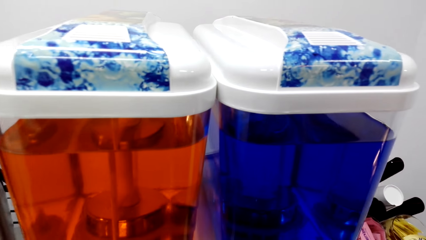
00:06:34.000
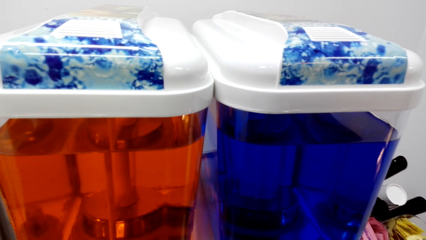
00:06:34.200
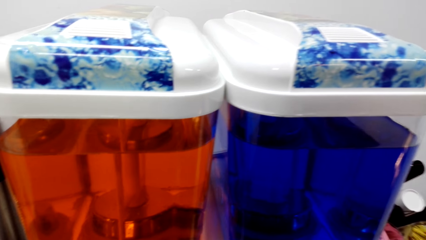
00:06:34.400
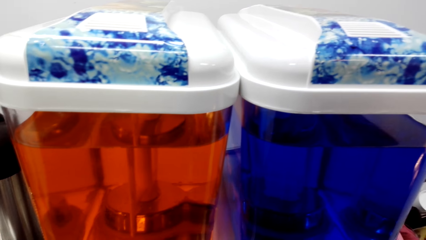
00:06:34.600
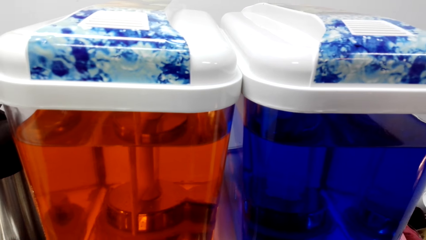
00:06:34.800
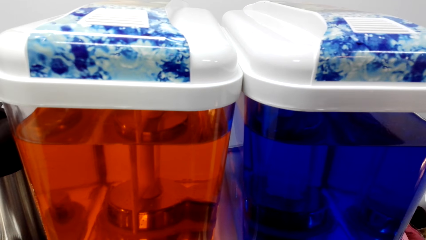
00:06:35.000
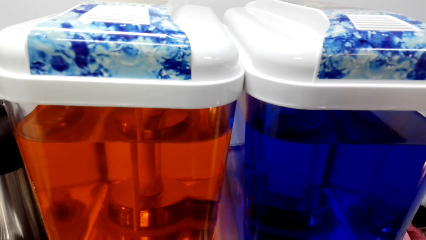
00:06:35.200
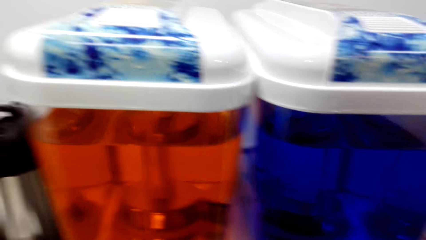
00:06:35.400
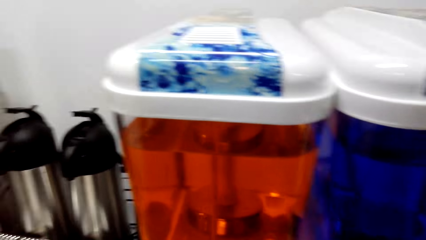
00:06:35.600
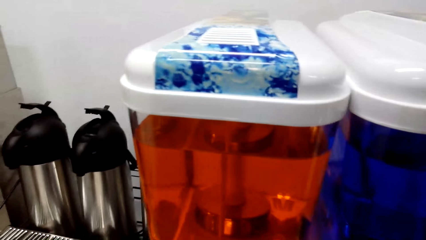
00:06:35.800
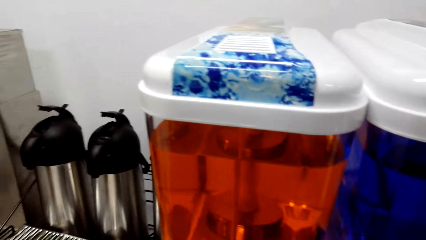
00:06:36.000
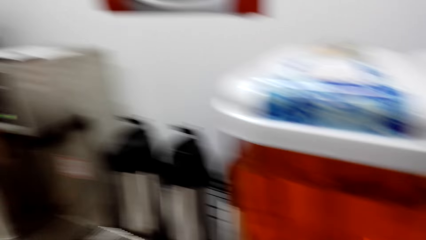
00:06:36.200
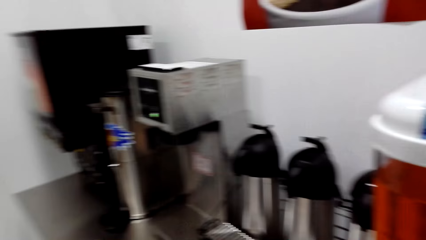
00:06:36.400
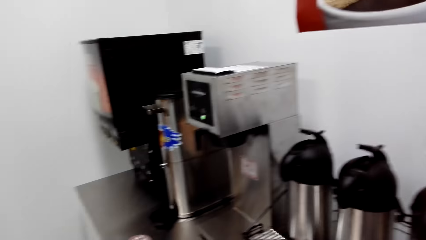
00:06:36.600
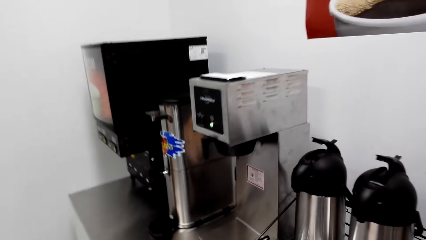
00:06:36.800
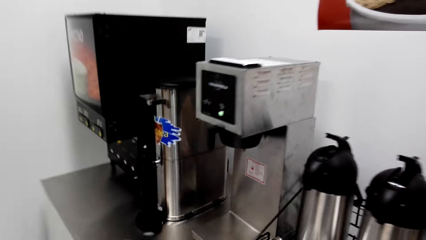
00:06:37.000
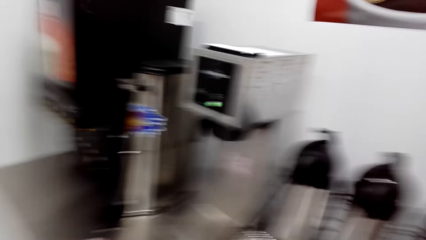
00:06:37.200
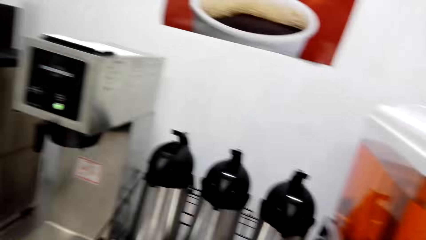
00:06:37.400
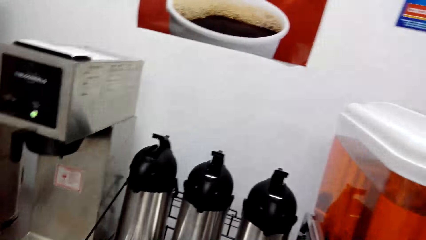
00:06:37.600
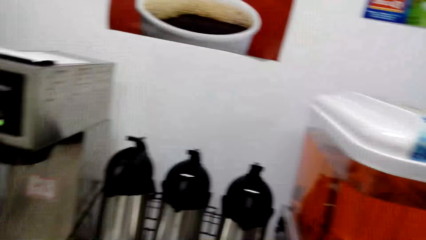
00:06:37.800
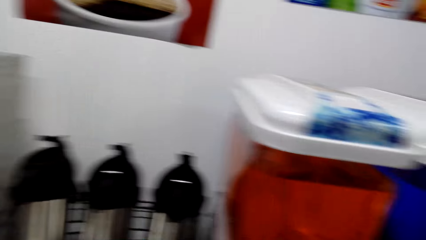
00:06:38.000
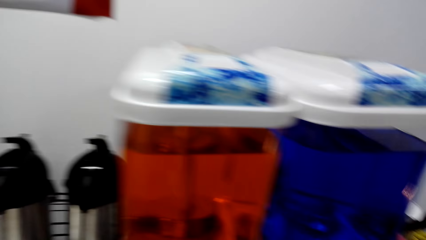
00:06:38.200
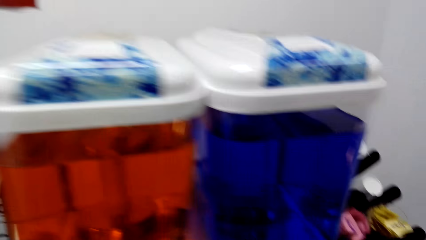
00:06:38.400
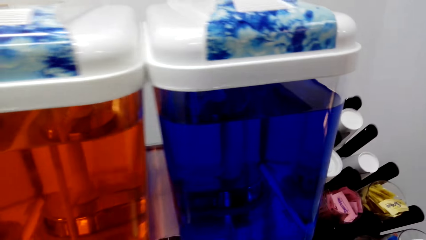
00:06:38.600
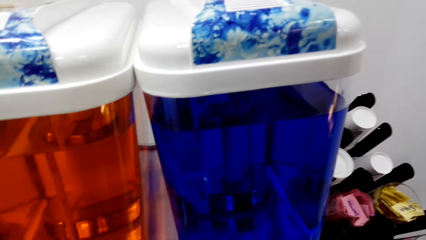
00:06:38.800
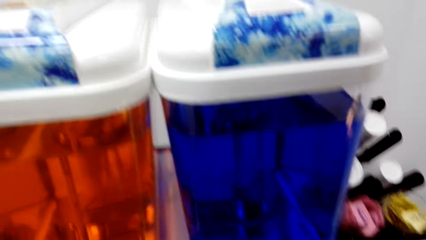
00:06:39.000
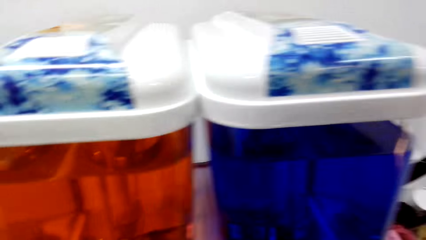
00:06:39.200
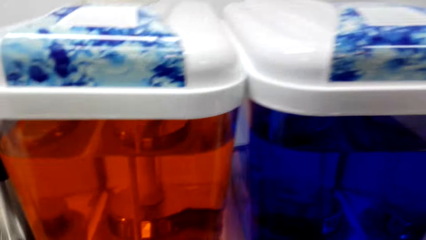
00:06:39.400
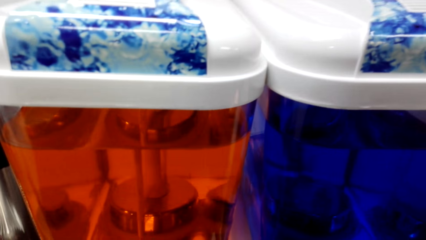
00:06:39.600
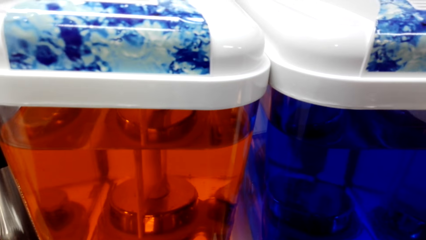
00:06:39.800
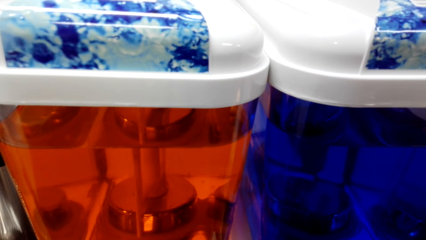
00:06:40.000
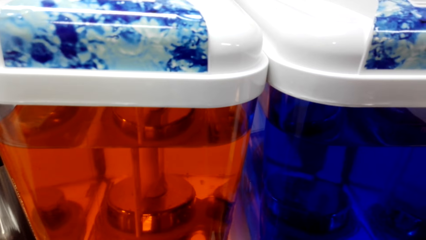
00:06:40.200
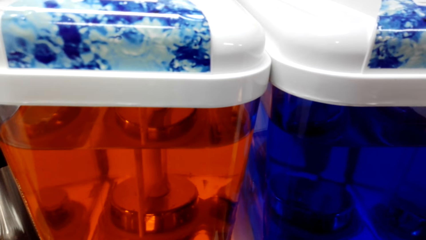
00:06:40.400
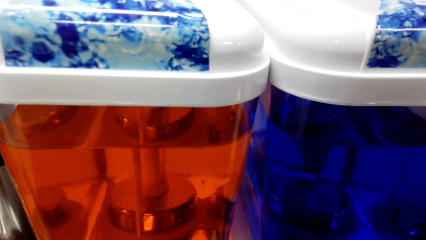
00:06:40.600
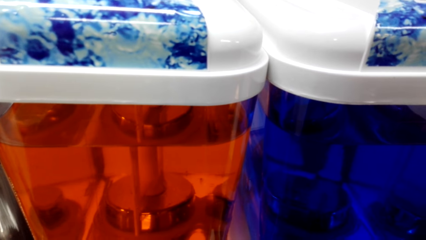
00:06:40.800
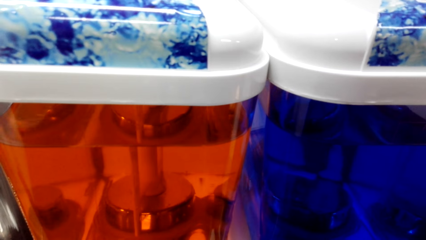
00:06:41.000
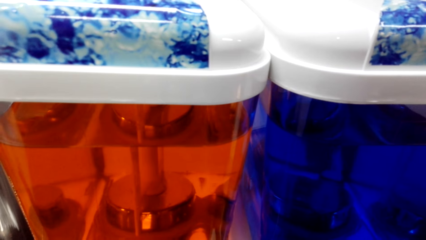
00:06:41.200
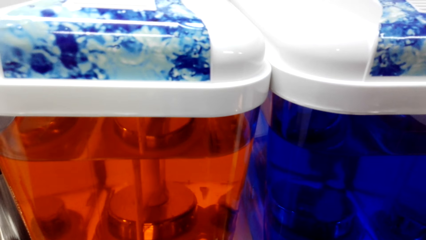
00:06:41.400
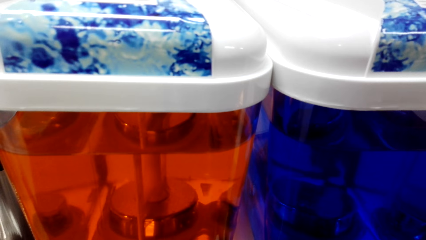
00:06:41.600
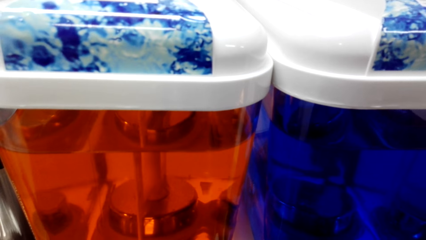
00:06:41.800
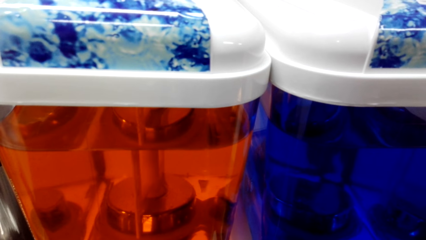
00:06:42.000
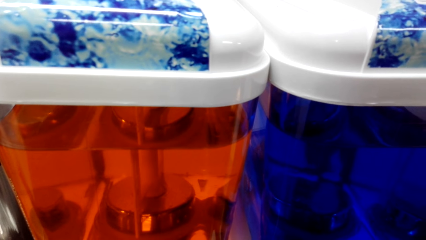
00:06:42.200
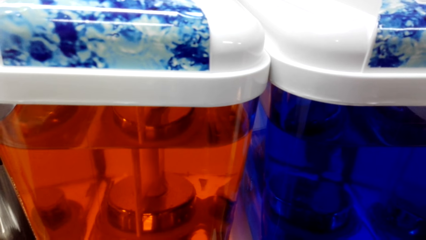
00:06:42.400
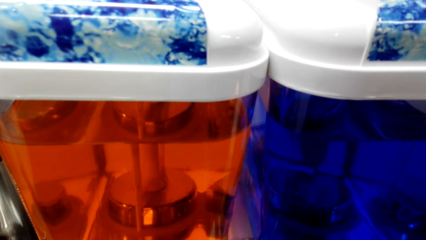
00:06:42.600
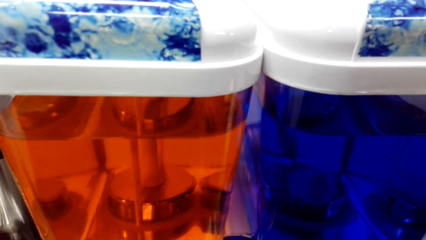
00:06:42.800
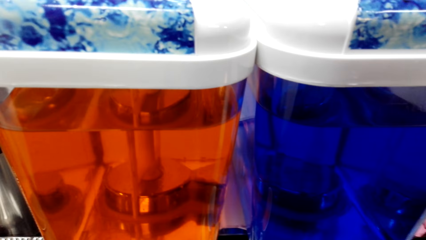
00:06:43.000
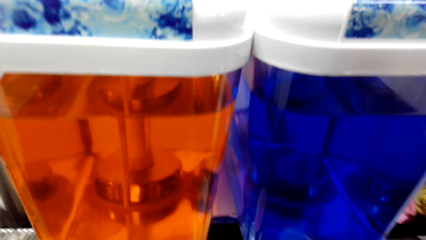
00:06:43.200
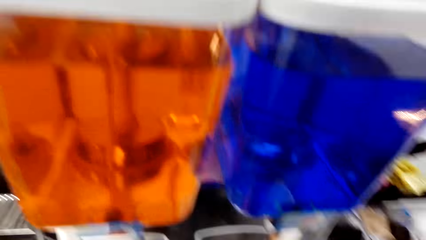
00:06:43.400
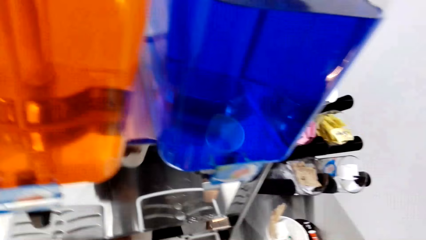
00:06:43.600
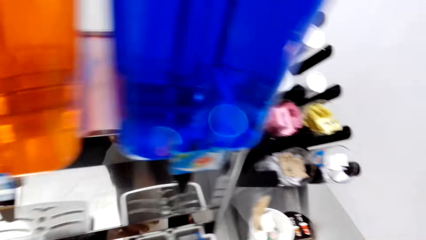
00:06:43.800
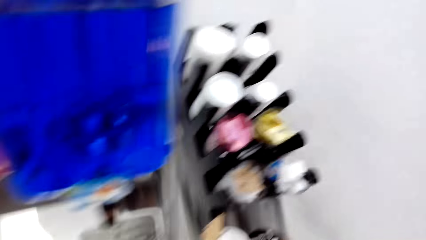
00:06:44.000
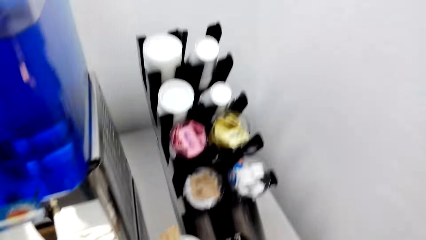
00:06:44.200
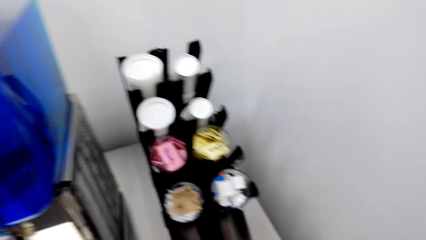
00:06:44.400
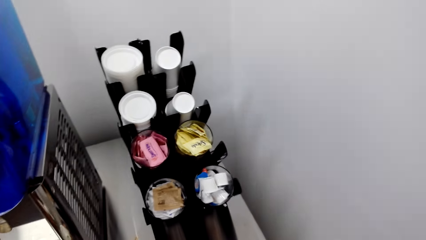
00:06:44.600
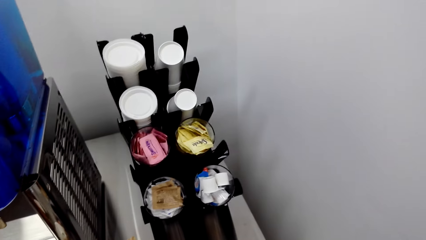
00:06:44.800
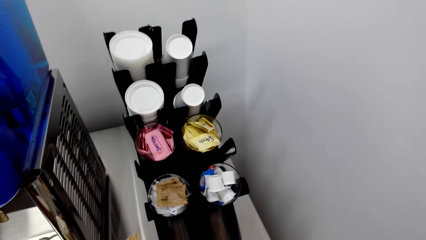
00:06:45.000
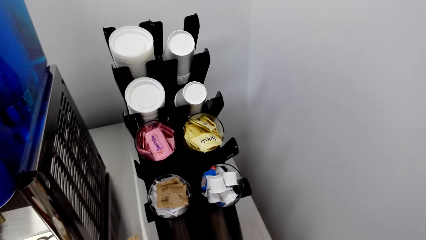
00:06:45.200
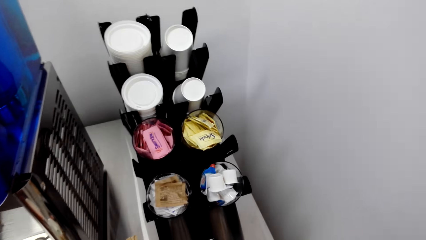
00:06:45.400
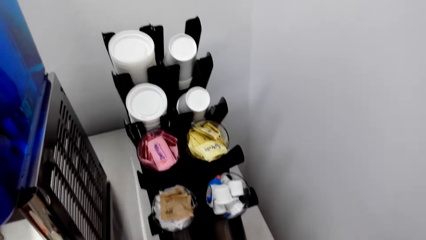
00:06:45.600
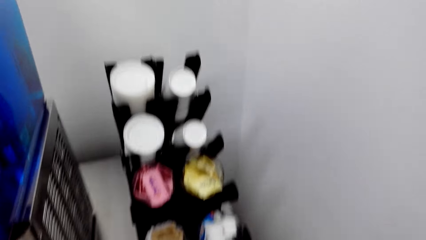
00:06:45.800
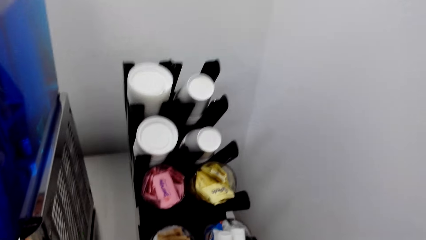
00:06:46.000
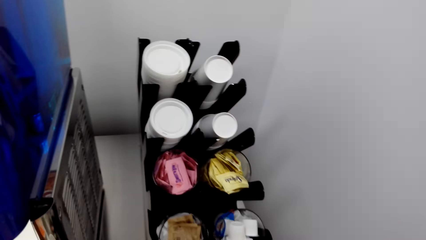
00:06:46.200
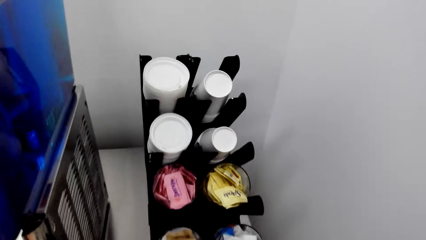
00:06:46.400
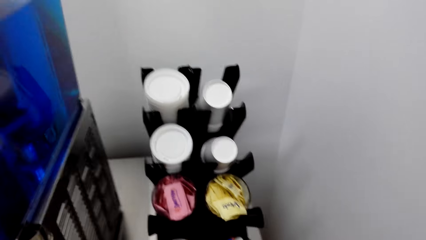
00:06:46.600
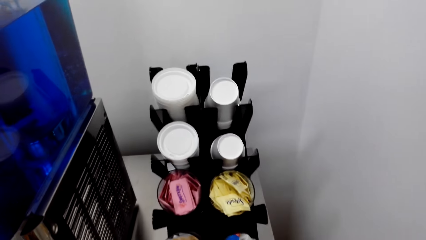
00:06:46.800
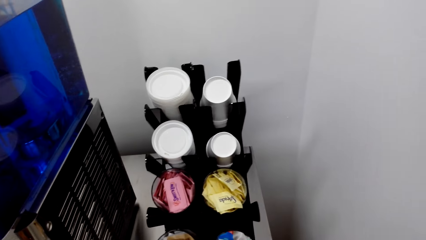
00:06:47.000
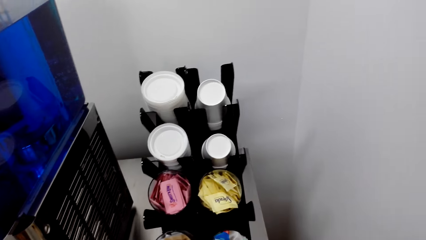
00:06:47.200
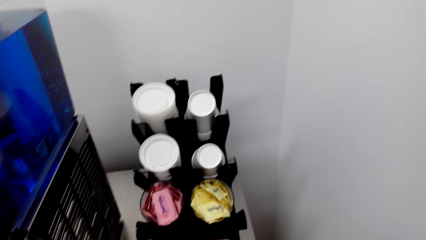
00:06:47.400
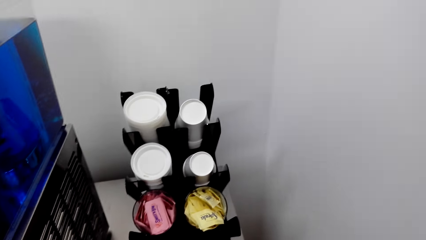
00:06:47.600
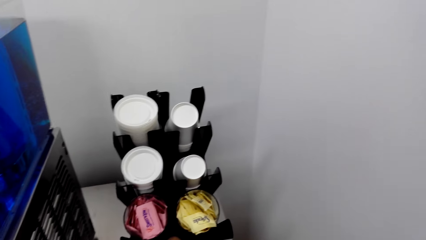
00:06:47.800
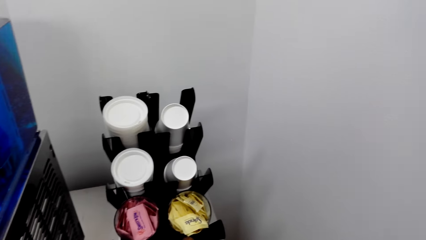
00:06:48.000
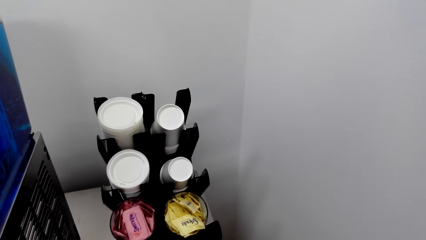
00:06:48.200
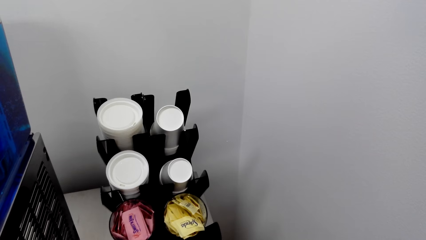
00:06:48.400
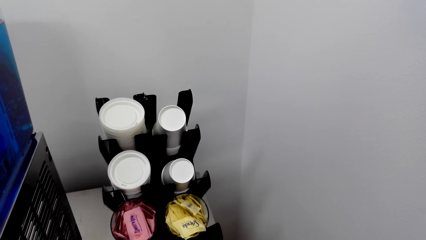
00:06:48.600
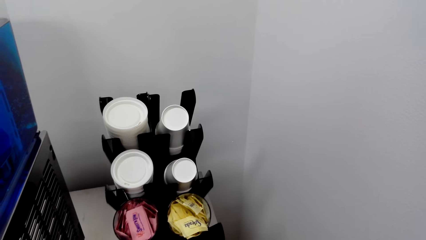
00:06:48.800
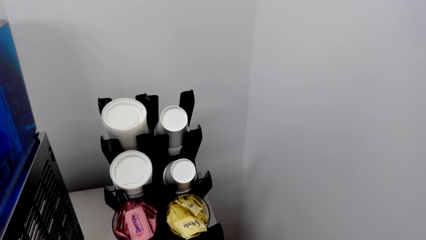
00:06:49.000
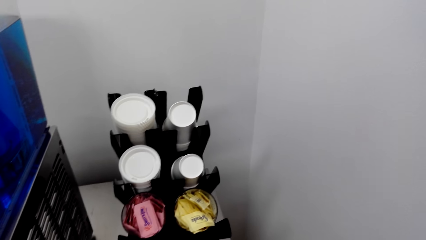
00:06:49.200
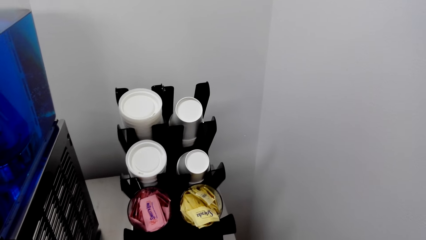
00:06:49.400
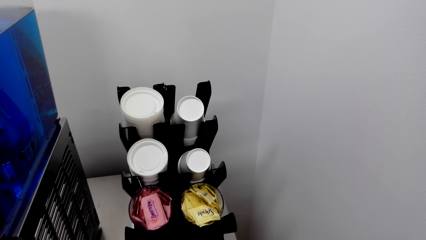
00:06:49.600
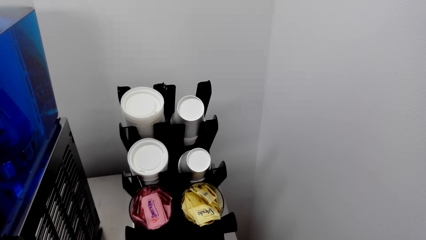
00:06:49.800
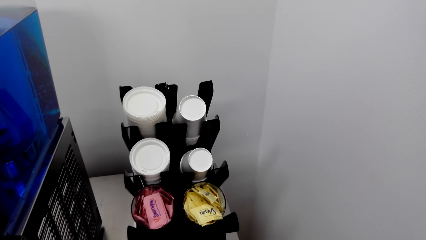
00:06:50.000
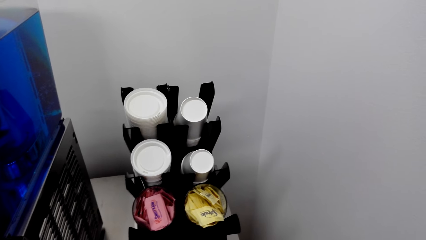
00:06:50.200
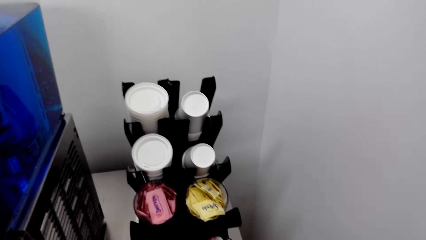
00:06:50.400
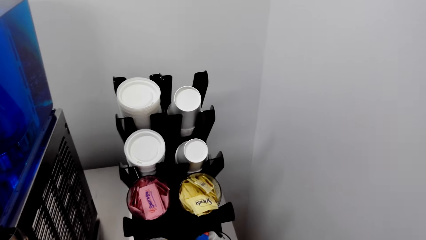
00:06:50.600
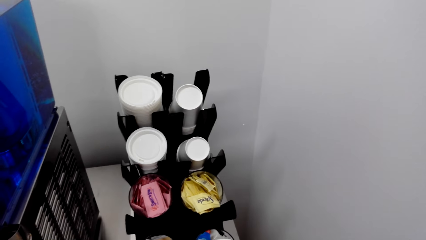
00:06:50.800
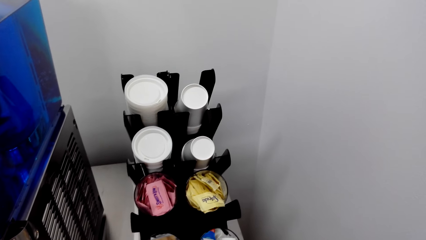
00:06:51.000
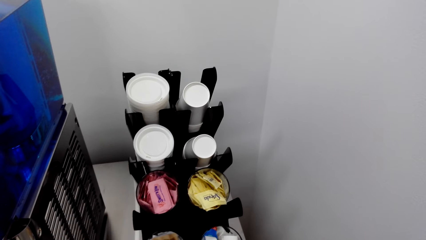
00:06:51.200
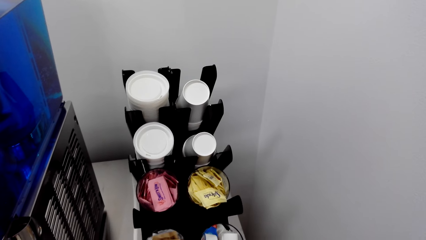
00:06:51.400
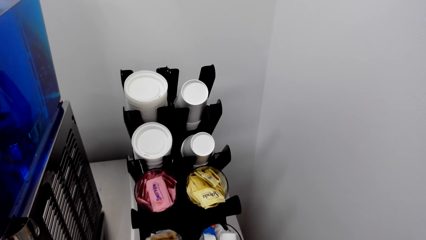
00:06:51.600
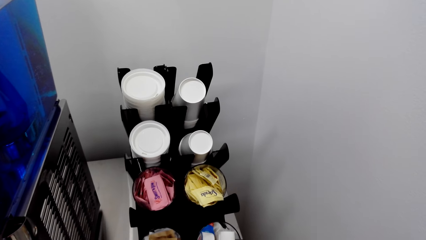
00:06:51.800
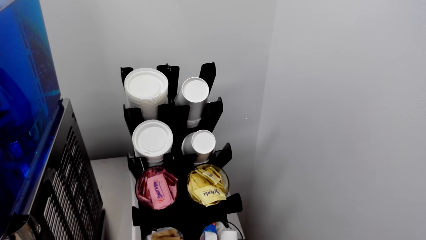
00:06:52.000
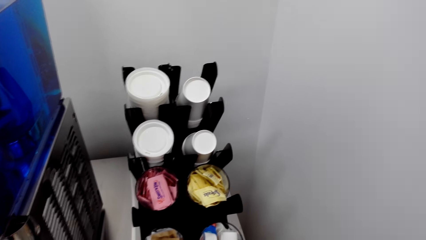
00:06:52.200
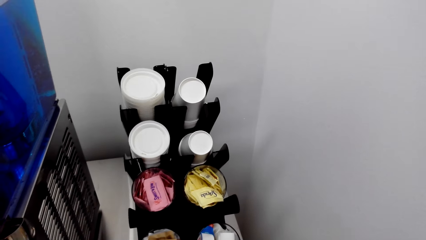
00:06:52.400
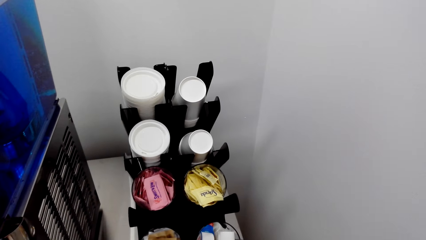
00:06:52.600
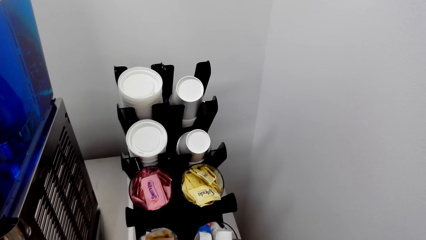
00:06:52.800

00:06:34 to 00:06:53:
The camera wearer pours water from the dispenser. They place the cup on the table. They pick a tea bag from the container.
